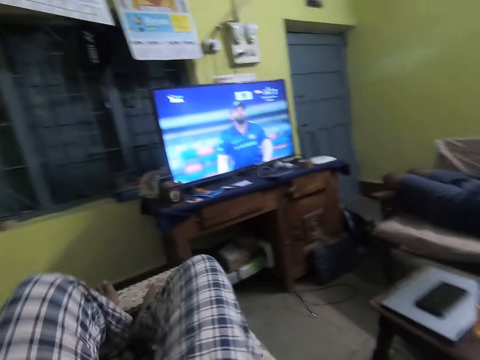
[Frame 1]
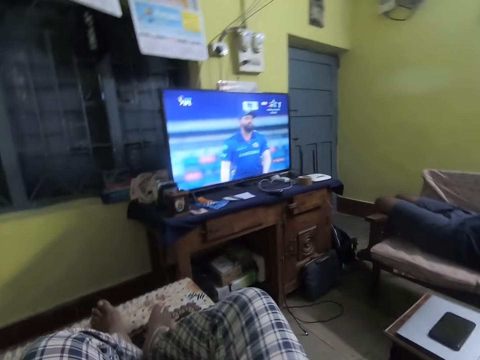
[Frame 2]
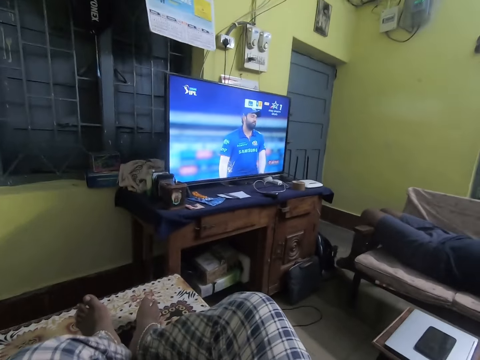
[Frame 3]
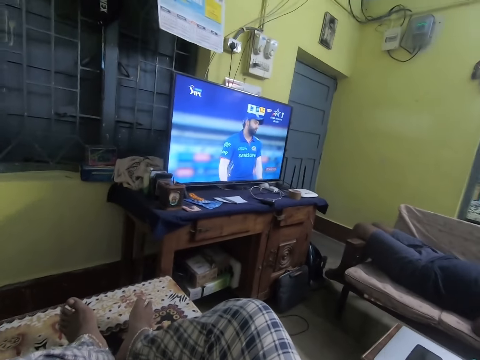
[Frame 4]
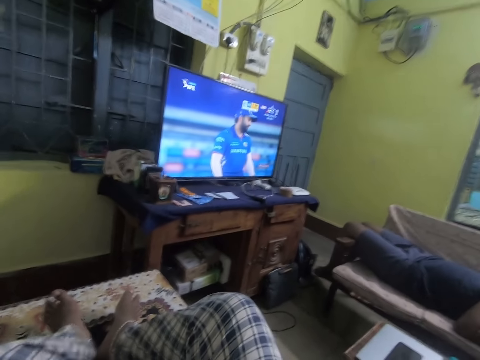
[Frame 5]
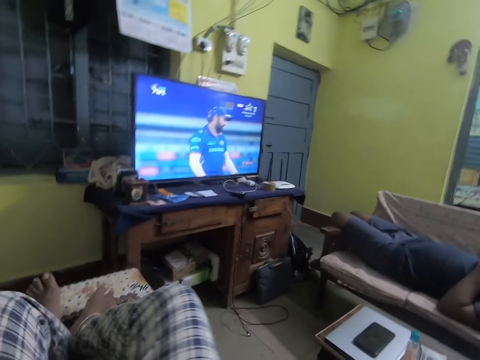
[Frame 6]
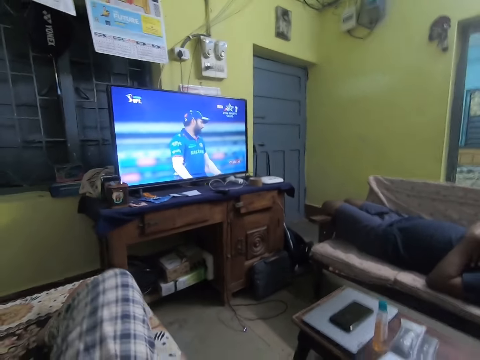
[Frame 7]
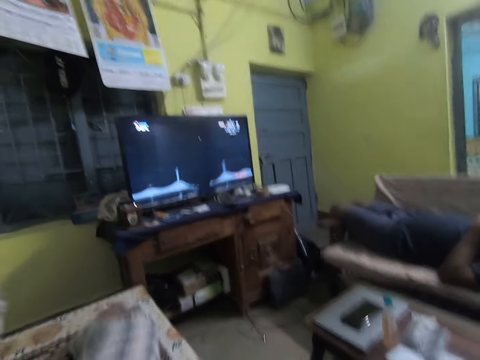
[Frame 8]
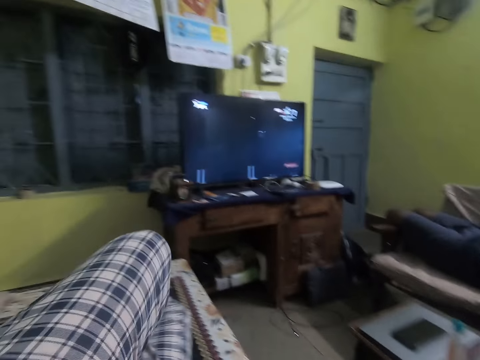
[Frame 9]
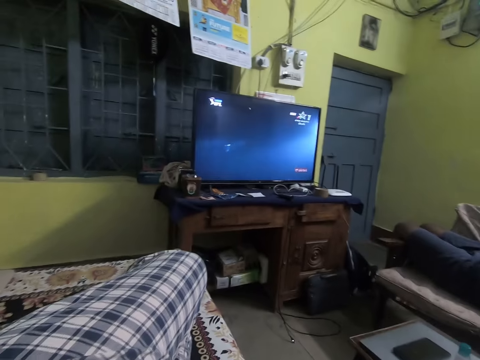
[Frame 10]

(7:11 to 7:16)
The camera wearer moves their legs.

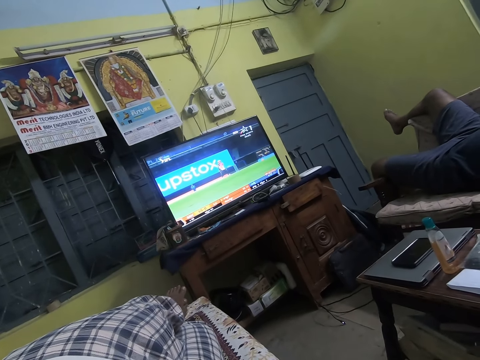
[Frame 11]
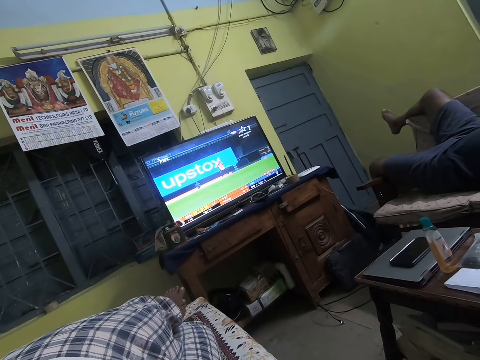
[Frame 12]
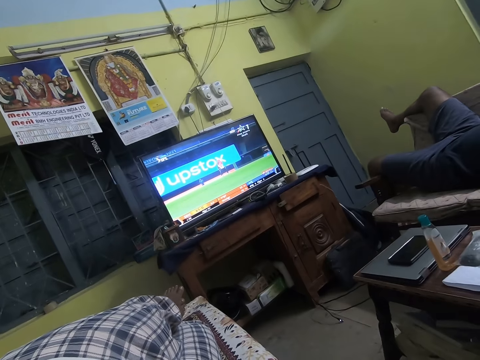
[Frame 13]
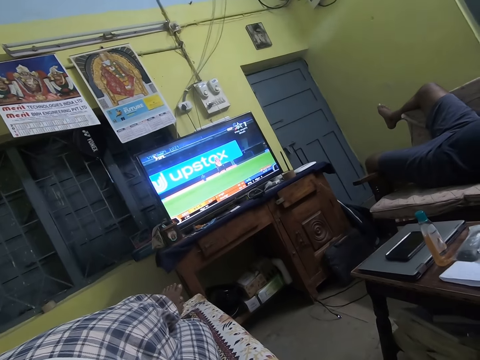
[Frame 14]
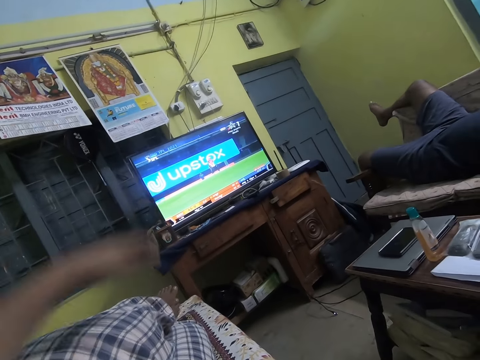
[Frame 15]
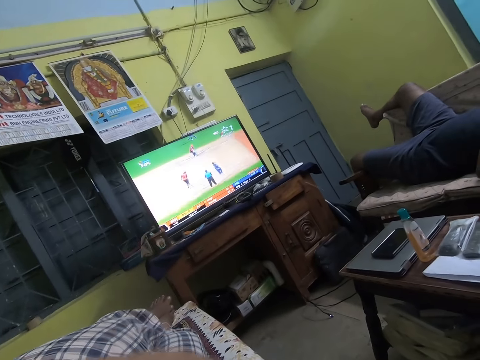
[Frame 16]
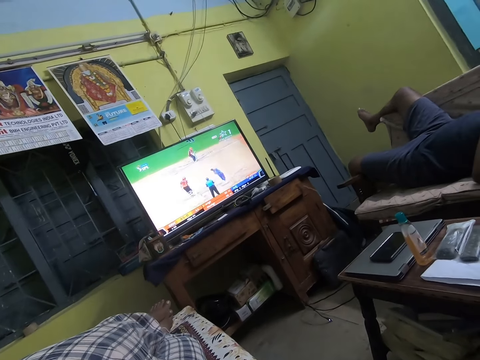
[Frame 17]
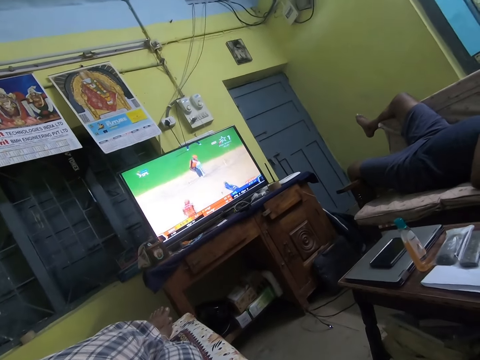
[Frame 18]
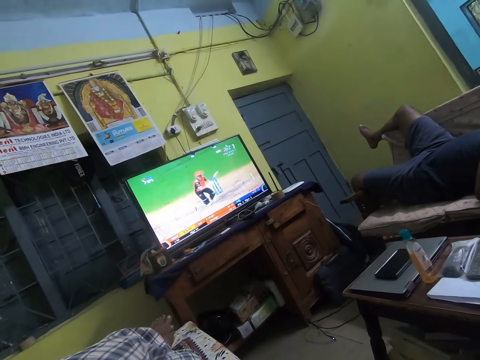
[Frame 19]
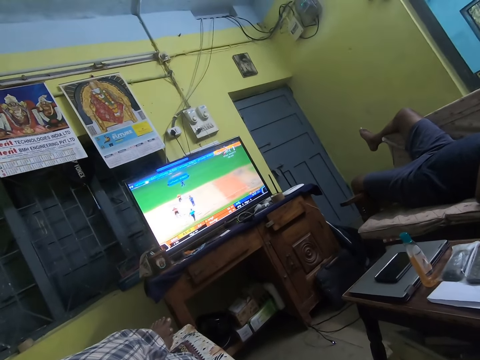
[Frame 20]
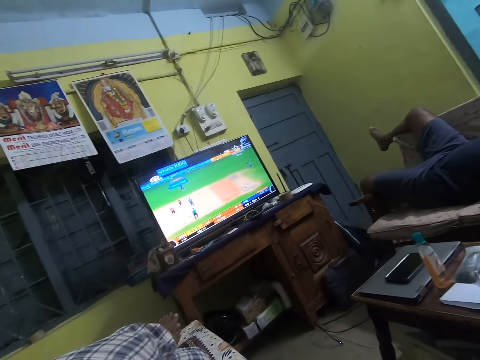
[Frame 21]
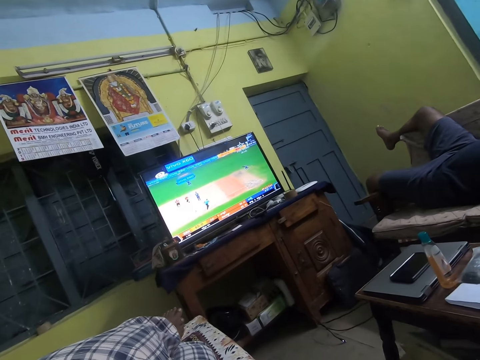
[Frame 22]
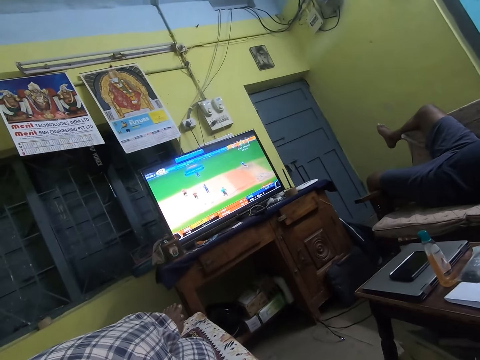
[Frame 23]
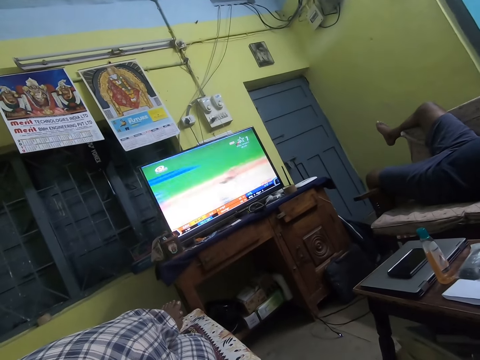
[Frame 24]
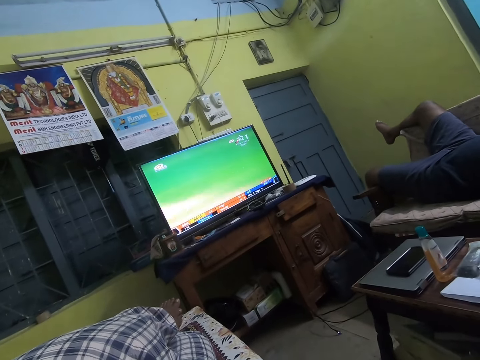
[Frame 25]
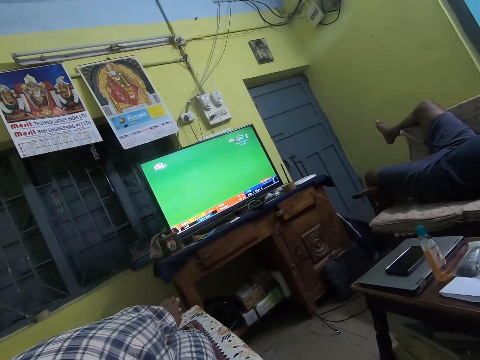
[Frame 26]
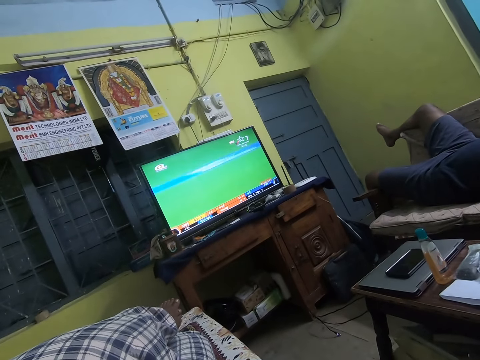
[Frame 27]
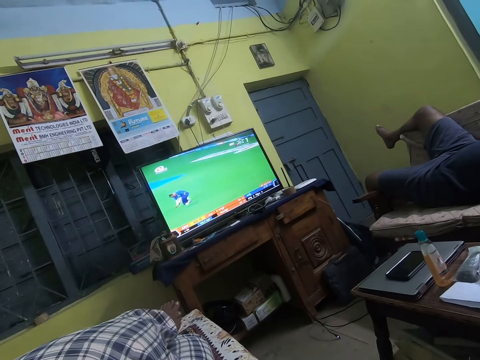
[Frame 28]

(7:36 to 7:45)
The camera wearer moves their hand. They lower the hand. They watch television.

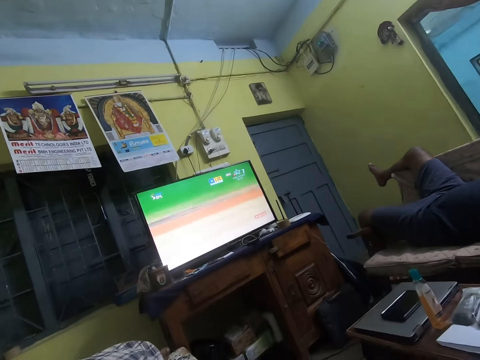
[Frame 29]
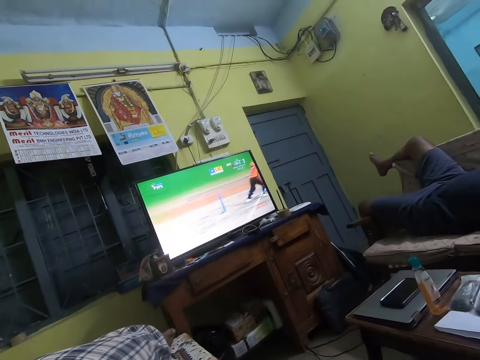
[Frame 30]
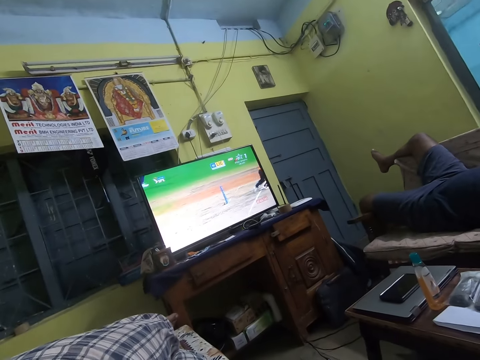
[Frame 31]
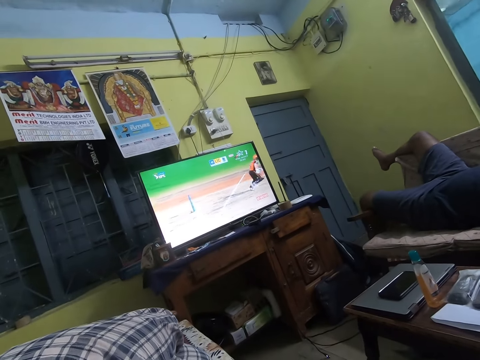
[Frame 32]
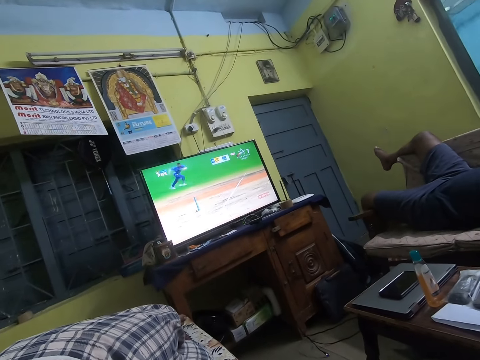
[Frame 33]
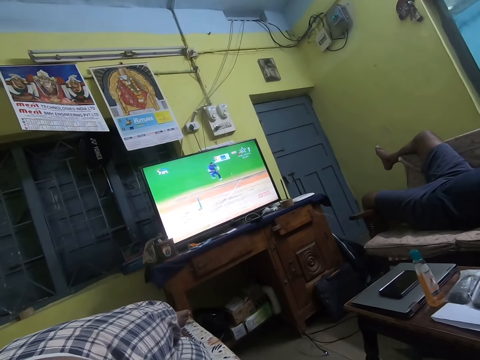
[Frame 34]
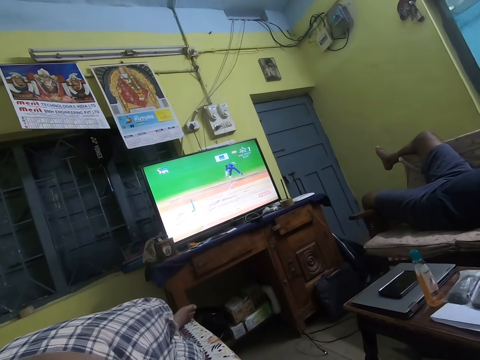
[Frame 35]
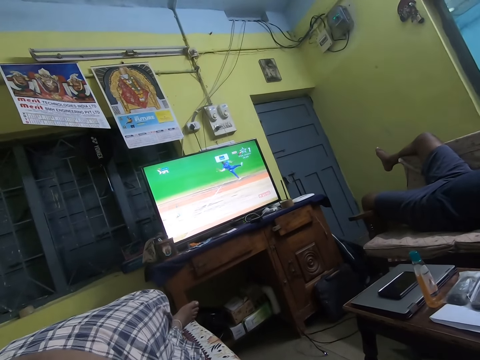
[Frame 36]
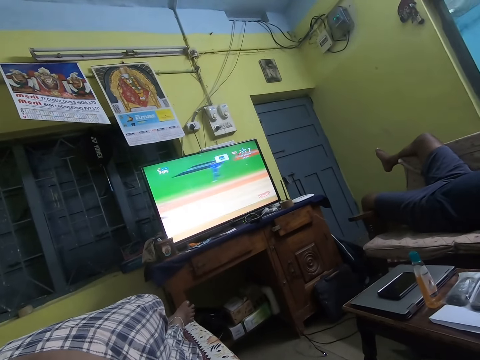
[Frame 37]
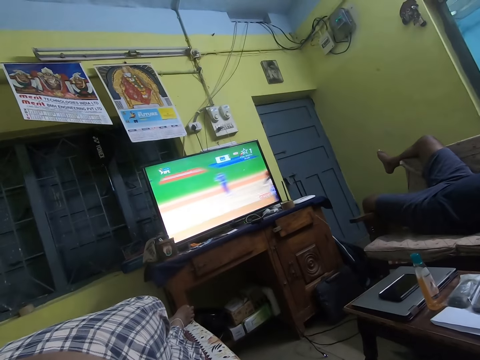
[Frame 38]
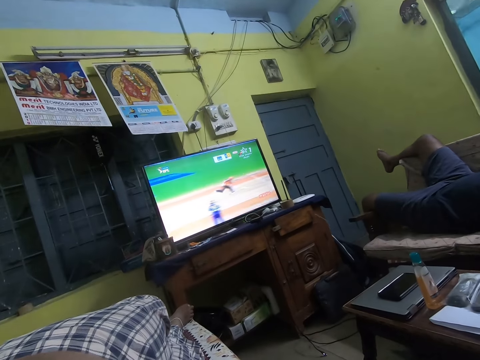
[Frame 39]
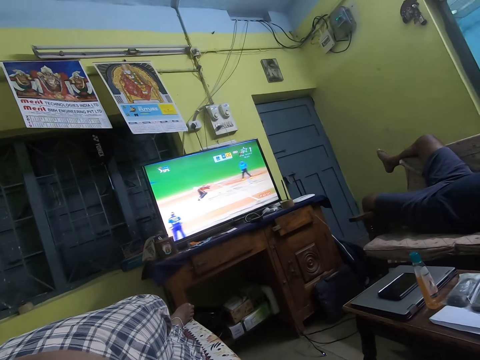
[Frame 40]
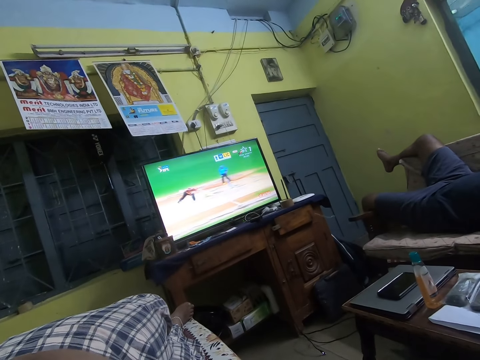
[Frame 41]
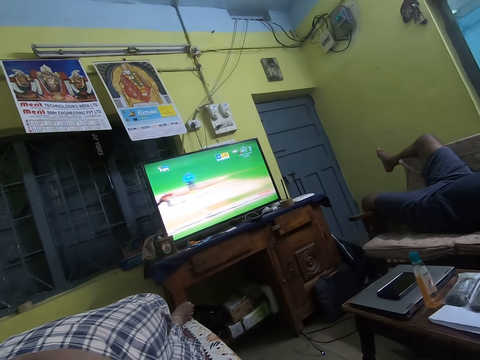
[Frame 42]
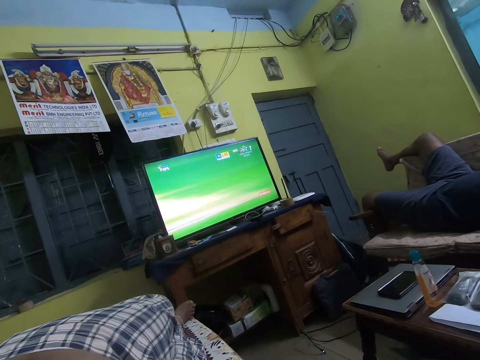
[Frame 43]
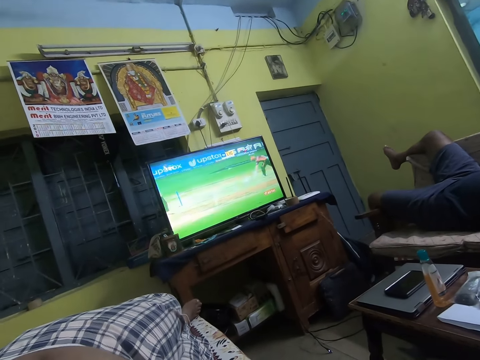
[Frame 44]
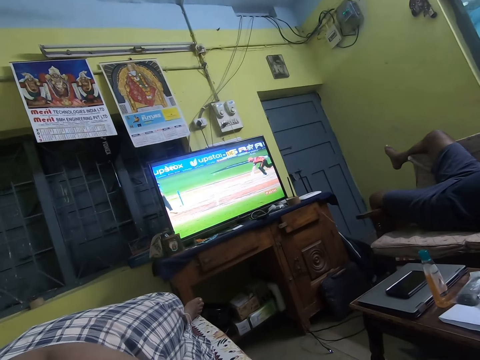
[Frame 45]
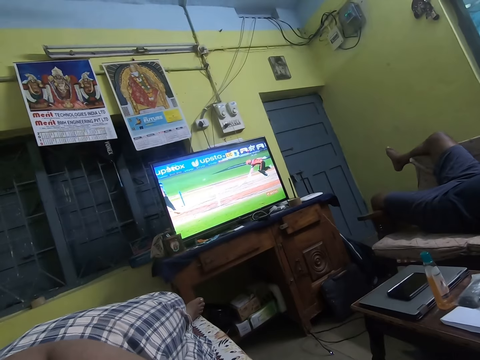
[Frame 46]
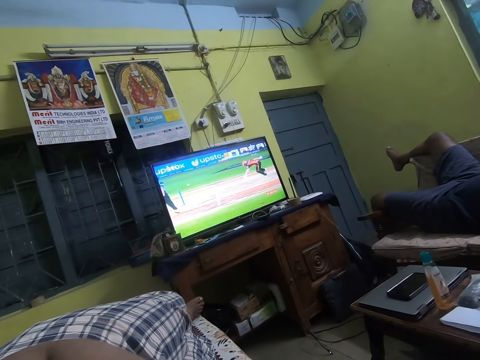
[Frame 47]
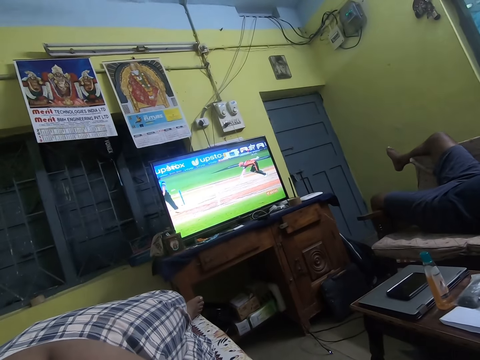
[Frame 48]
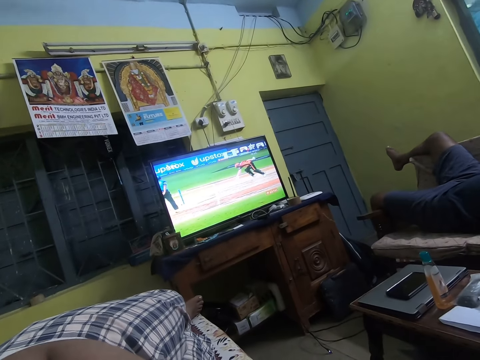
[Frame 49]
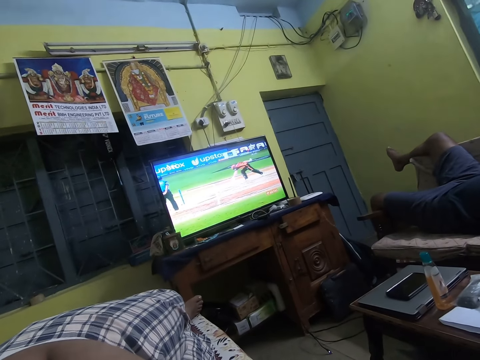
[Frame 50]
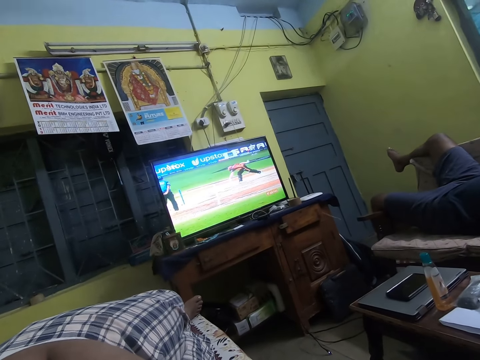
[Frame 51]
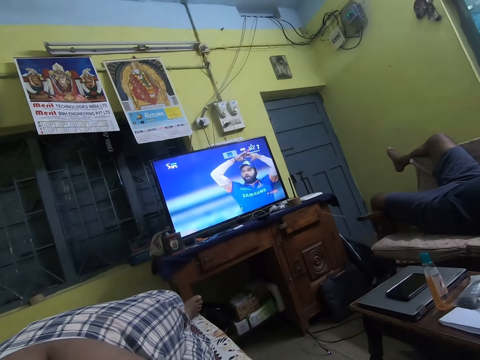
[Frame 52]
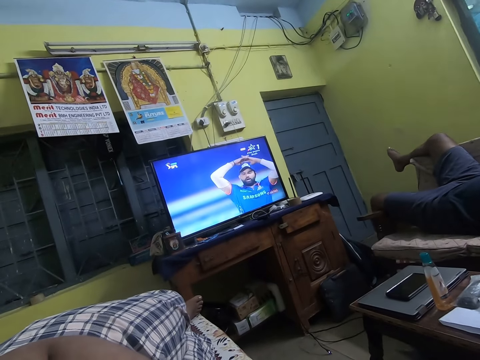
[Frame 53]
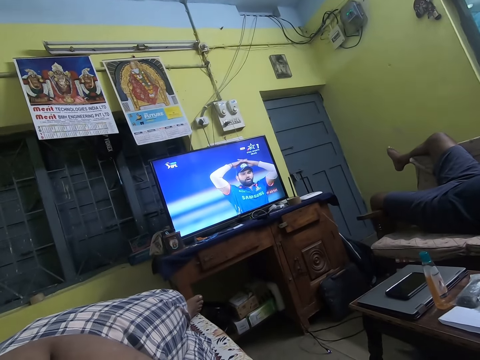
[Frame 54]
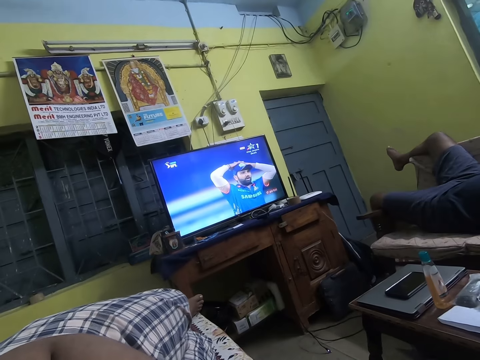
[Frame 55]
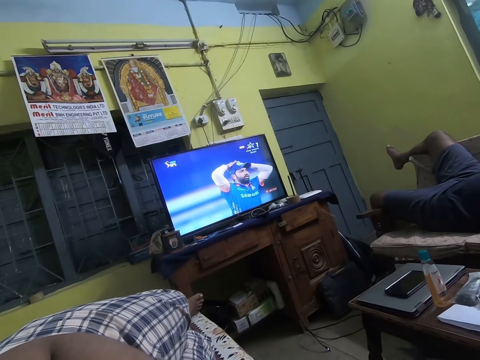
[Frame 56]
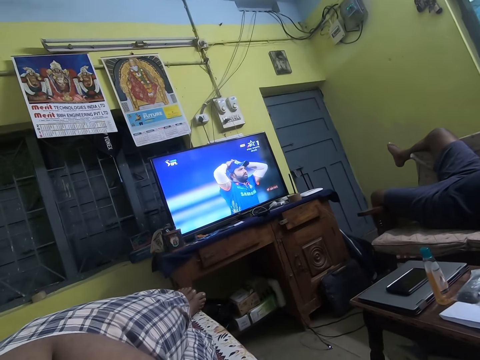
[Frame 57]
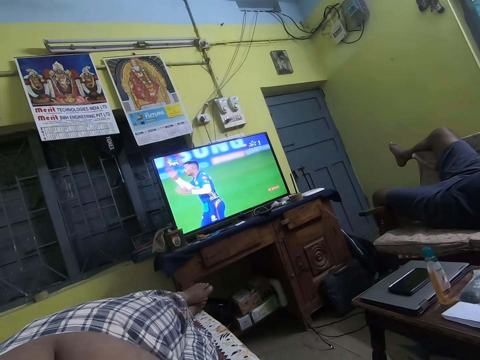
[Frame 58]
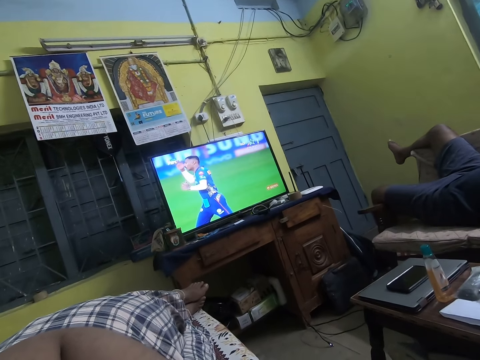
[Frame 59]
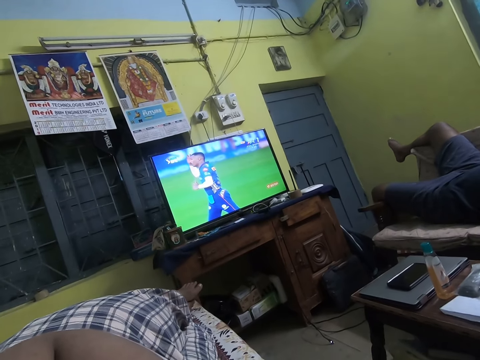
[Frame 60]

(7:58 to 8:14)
The camera wearer moves their leg. They watch television. They move the leg.
